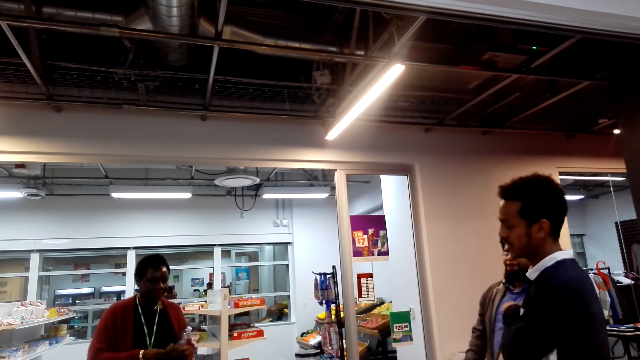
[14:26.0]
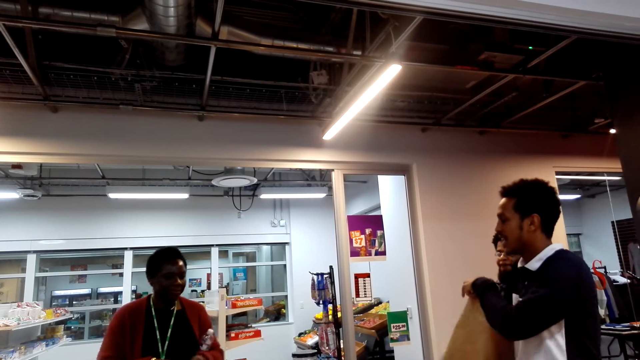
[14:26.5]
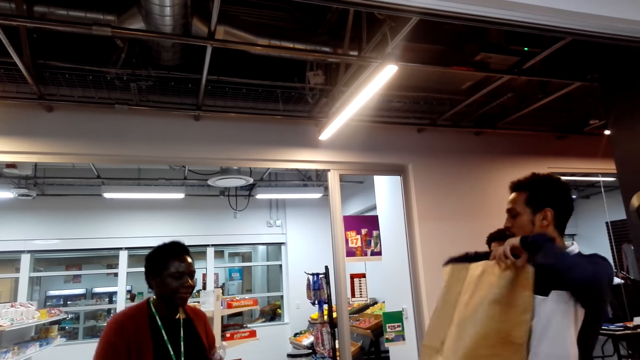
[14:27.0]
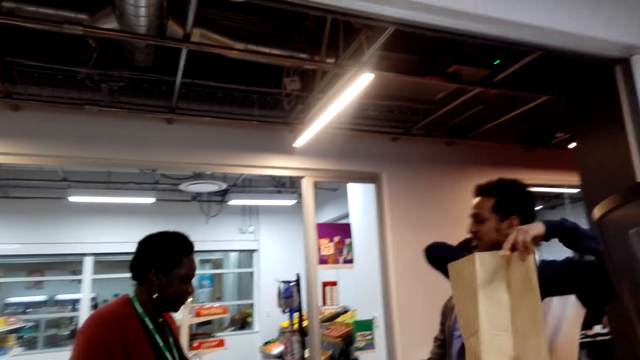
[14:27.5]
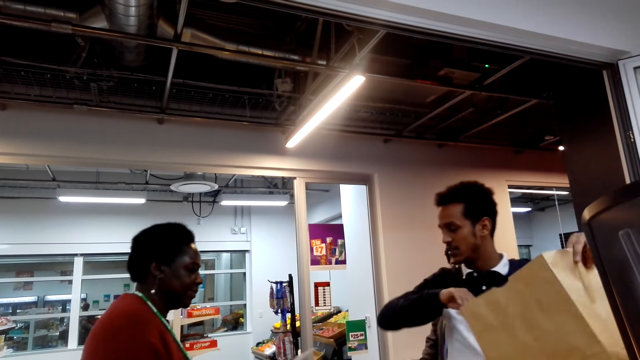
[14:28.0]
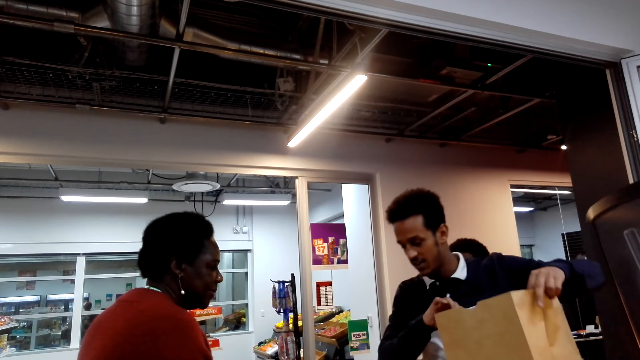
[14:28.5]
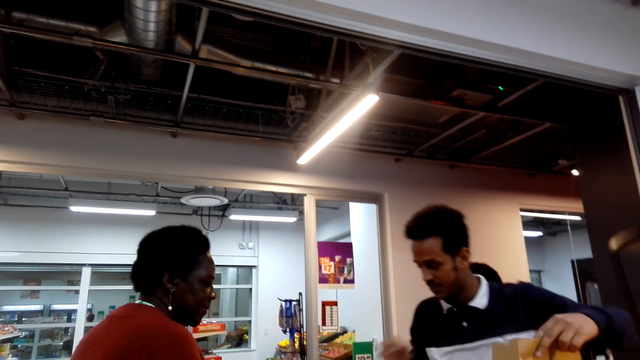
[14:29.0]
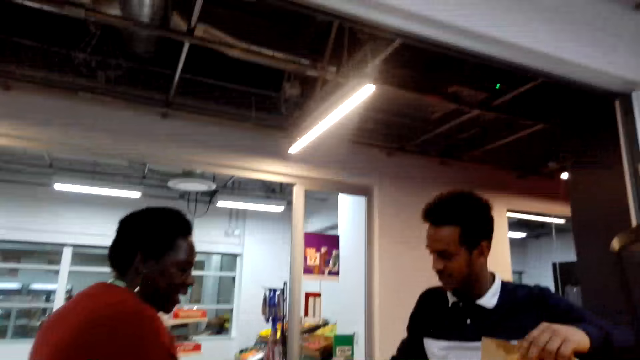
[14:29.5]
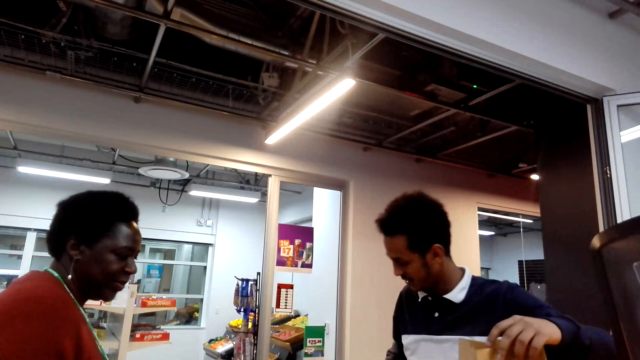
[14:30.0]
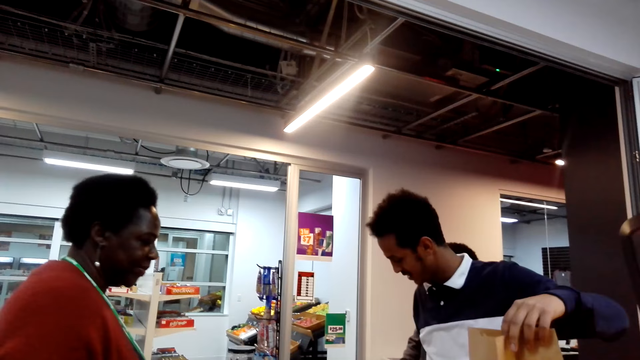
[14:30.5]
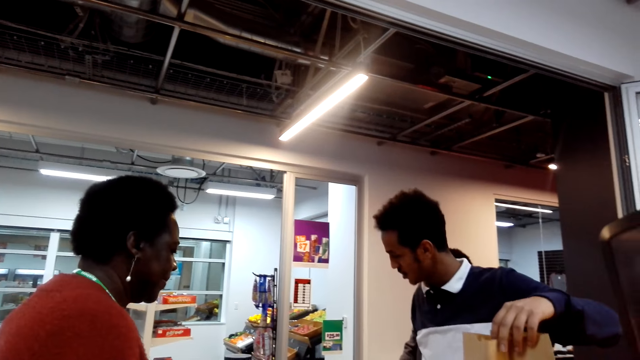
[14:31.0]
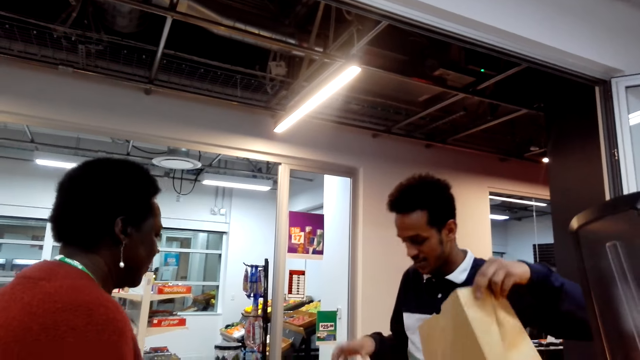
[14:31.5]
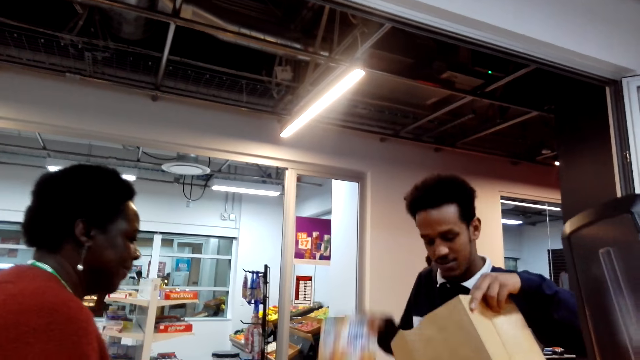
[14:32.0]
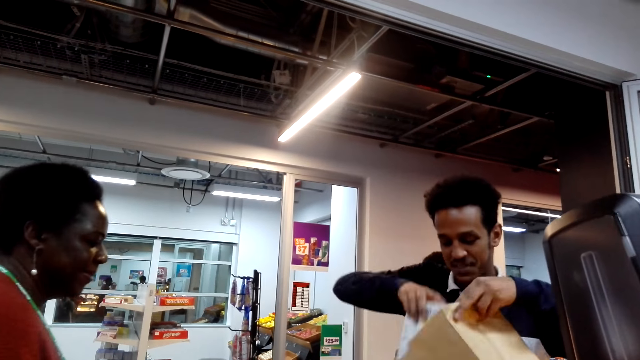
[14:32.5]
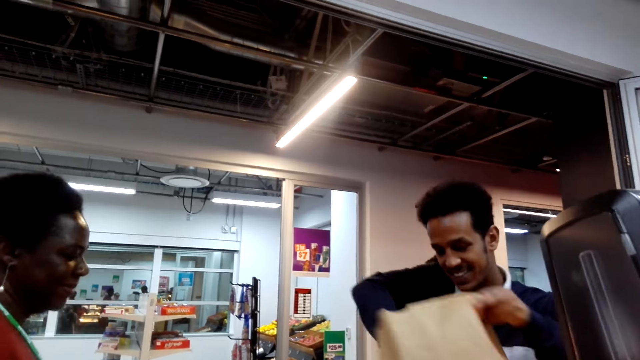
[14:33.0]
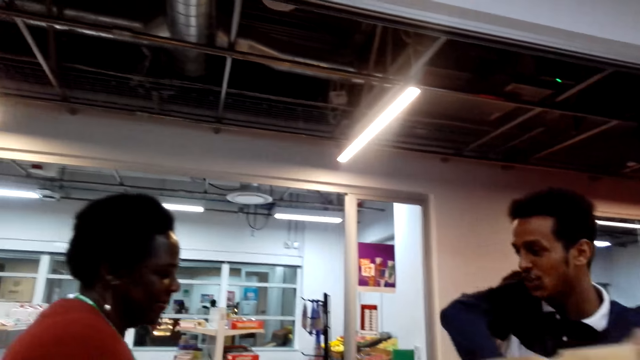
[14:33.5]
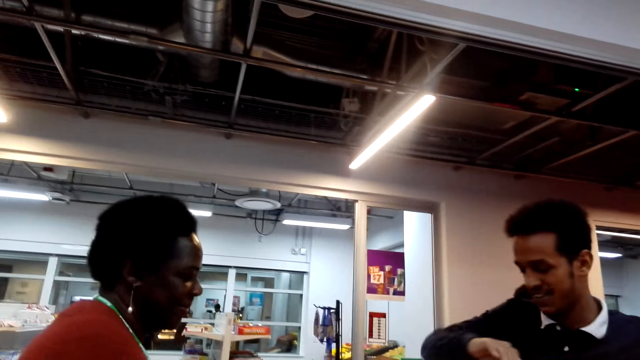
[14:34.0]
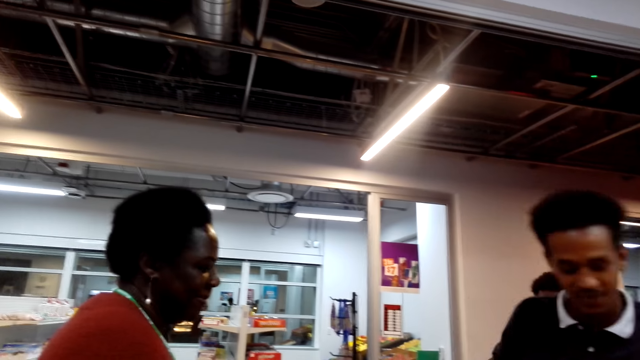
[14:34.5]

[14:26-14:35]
A man picks up the piece of paper. The camera wearer looks at a woman. The man puts the shopping in the paper.

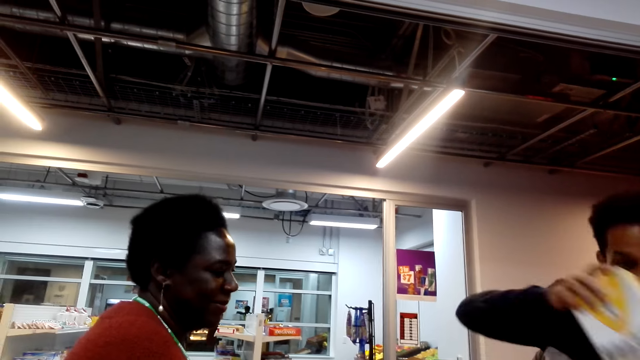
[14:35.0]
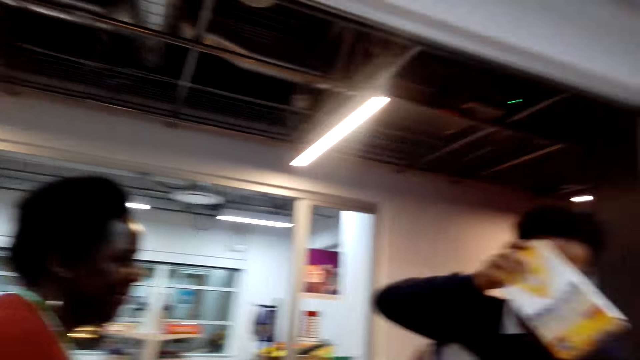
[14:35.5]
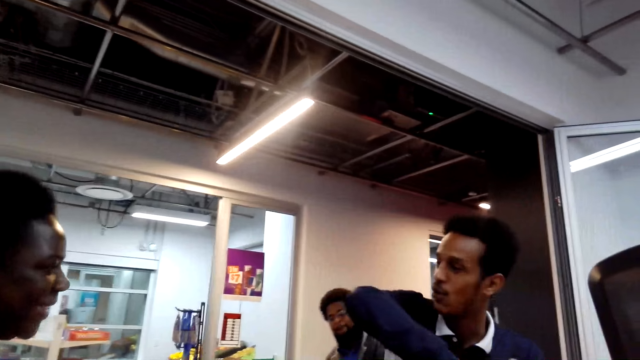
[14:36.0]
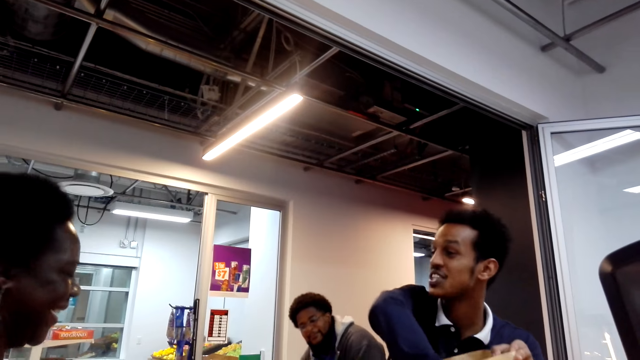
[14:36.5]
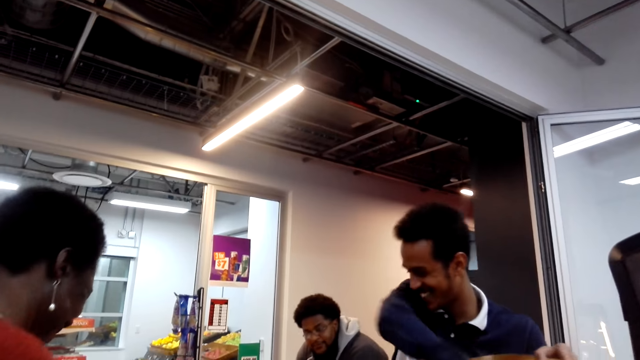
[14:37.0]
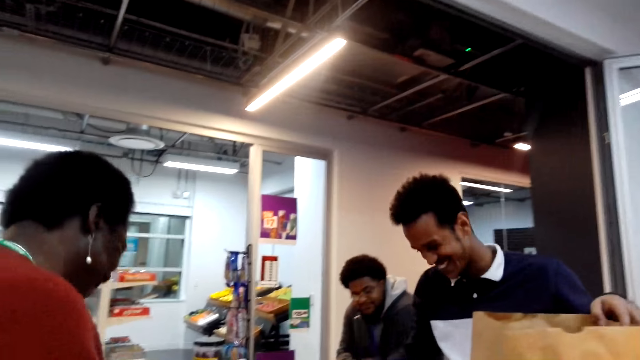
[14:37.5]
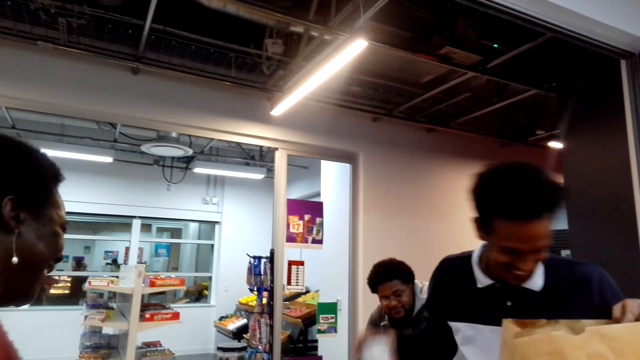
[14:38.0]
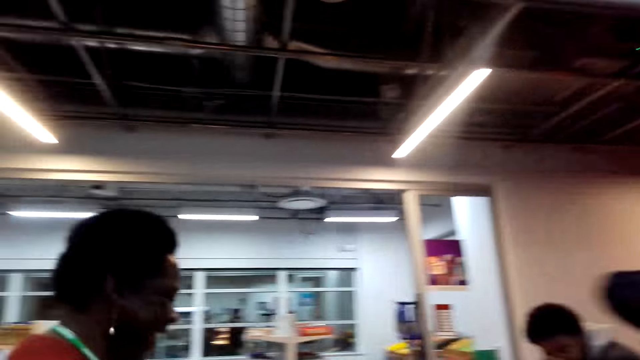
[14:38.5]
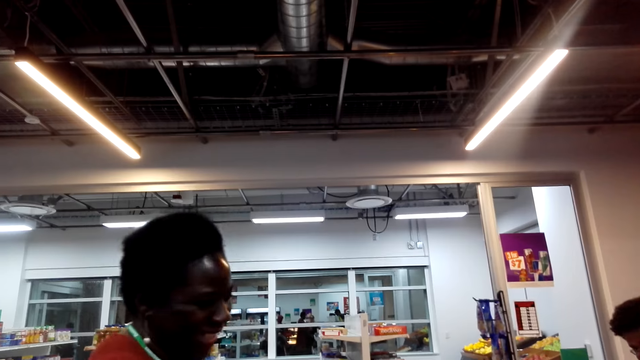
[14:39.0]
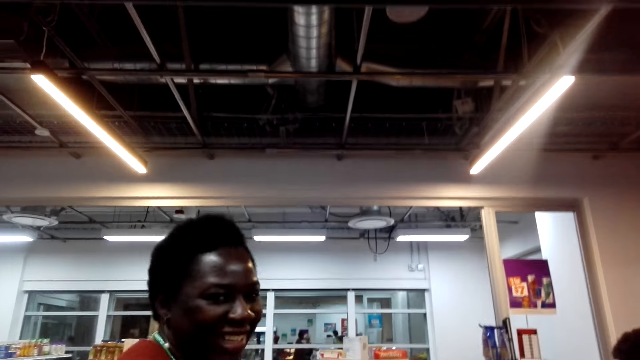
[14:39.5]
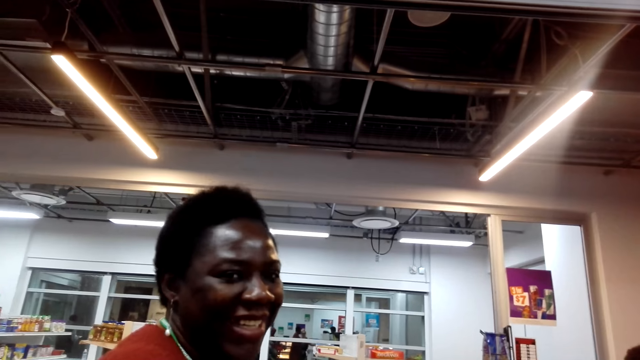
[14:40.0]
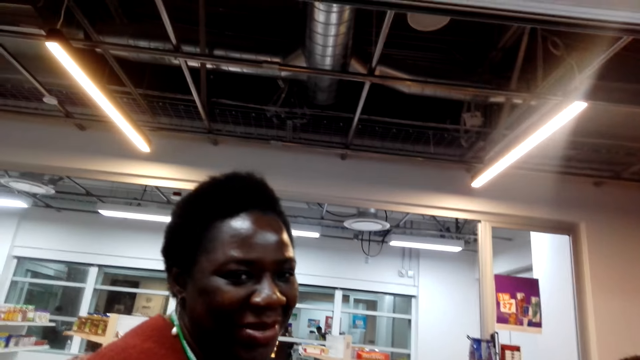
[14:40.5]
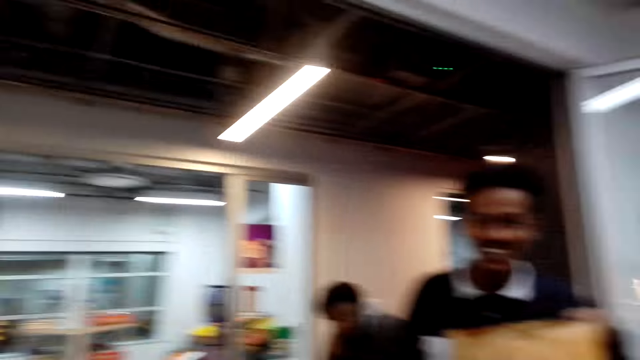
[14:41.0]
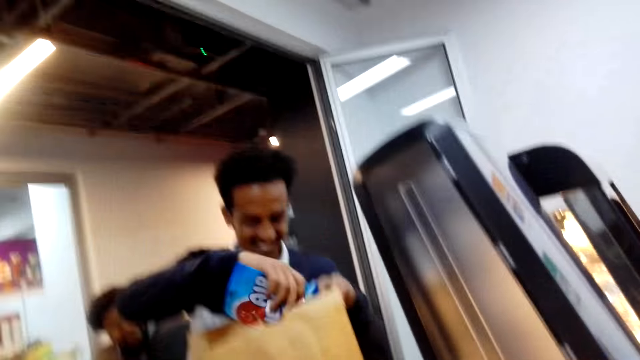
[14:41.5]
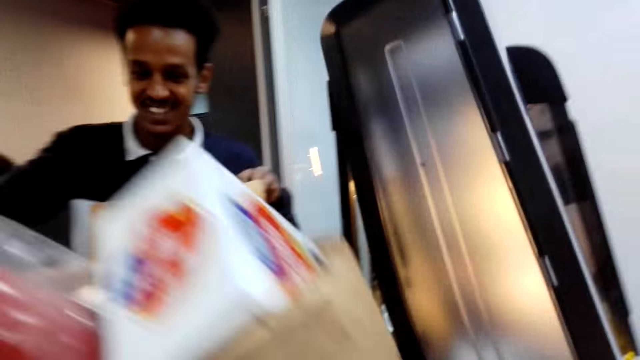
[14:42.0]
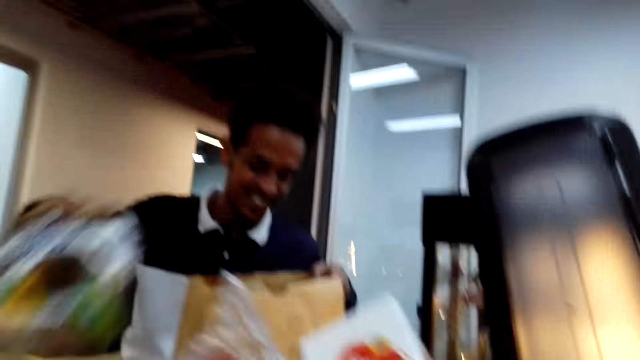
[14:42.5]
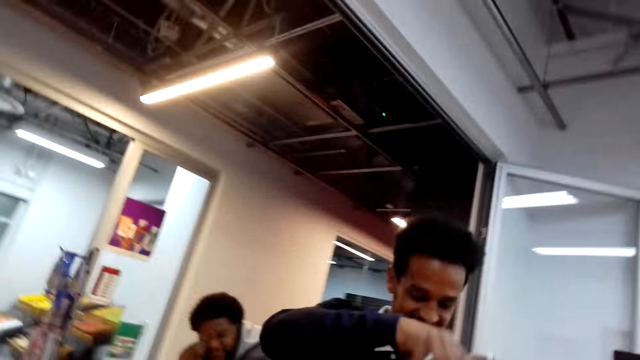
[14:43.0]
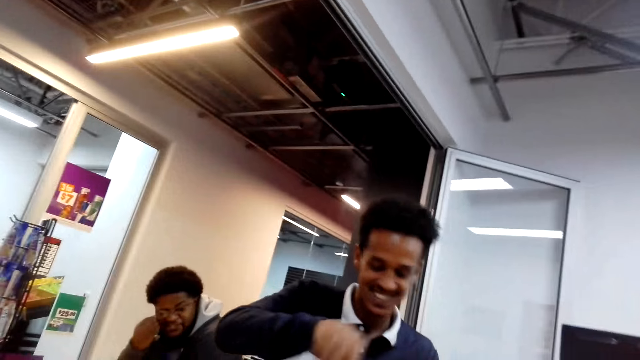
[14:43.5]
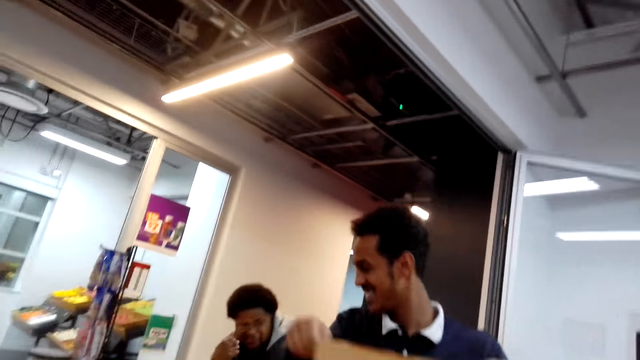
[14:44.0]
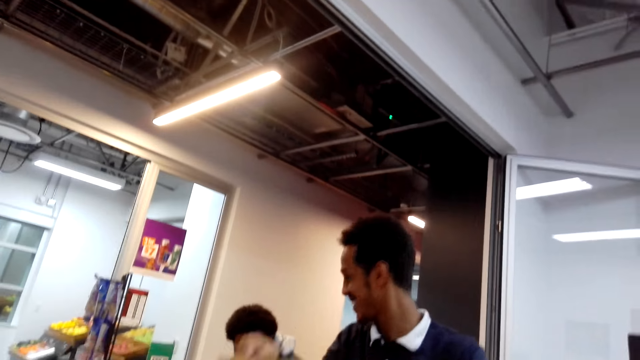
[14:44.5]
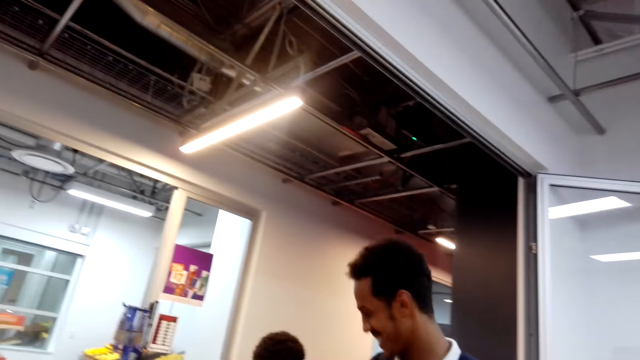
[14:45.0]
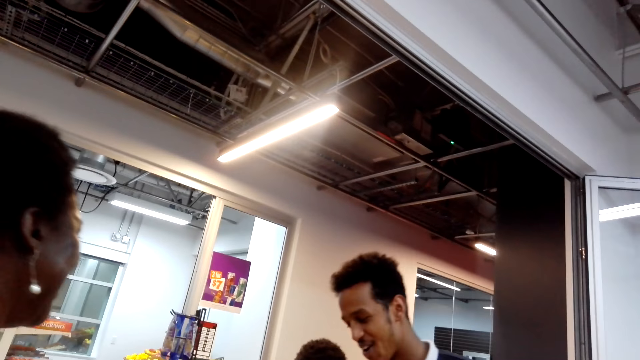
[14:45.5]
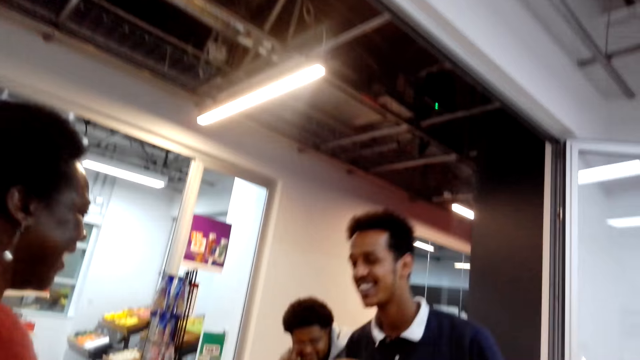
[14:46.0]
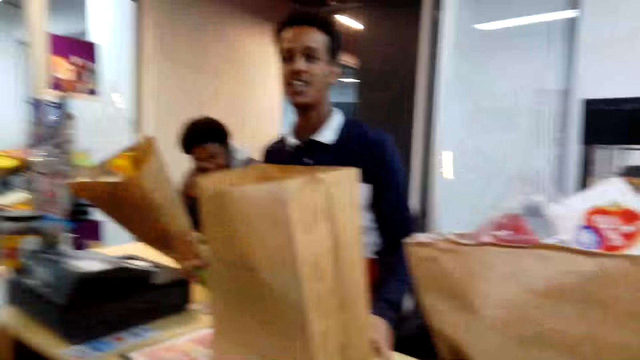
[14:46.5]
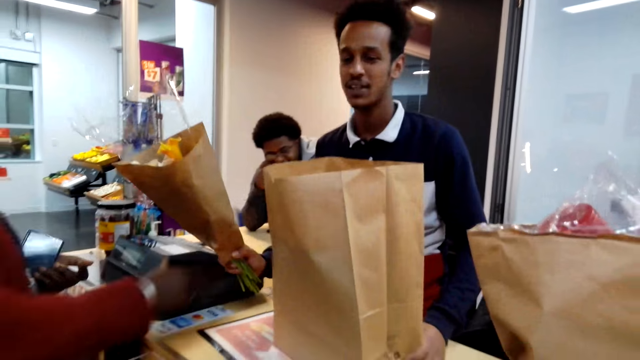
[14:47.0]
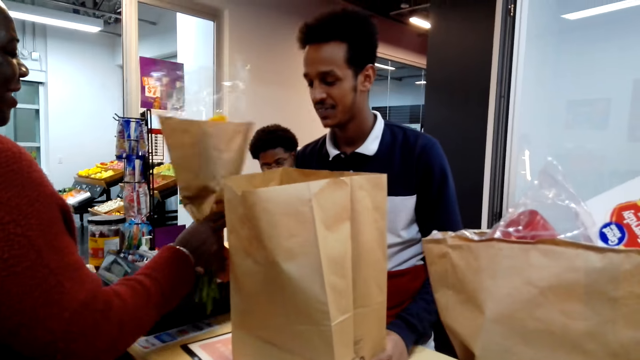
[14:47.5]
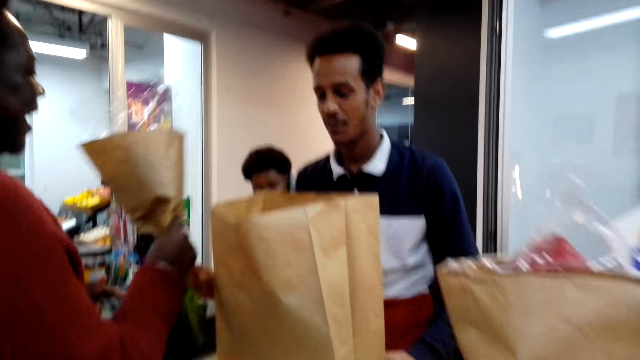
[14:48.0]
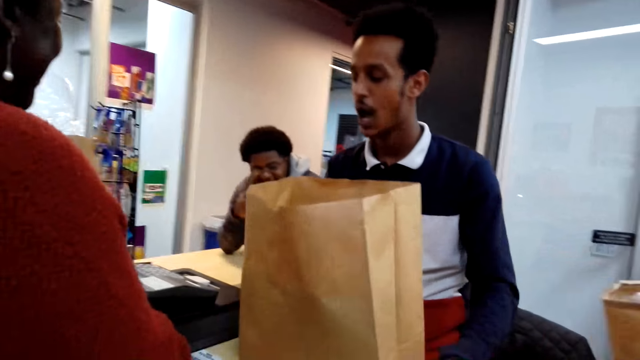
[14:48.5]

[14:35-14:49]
The camera wearer converses with a man. Another man interacts with a woman. The first man converses with the camera wearer. The camera wearer looks at the woman. They converse with the woman. The first man packs the food. The camera wearer moves the camera around. They converse with the first man.
